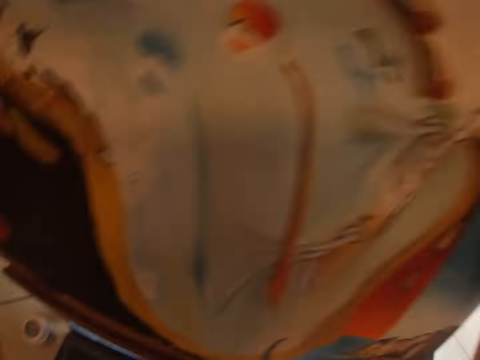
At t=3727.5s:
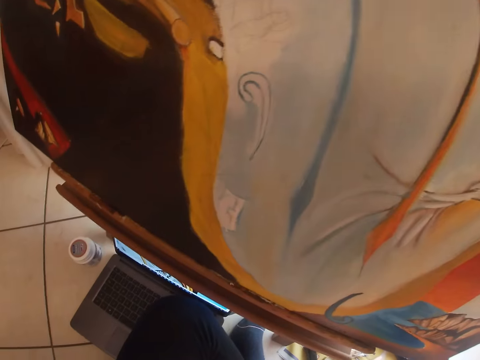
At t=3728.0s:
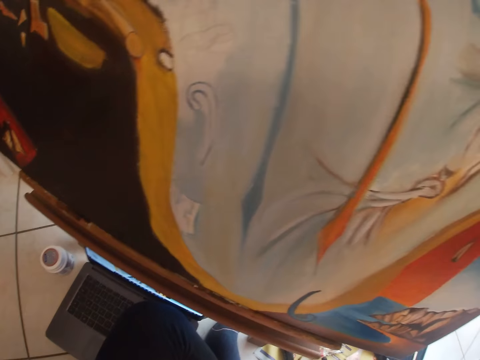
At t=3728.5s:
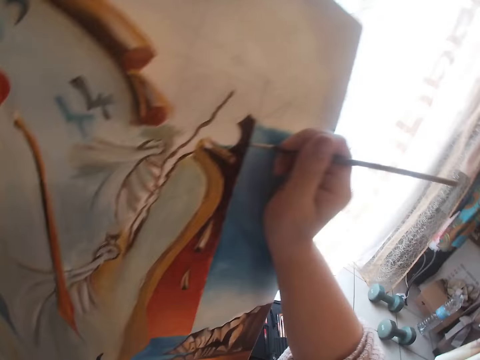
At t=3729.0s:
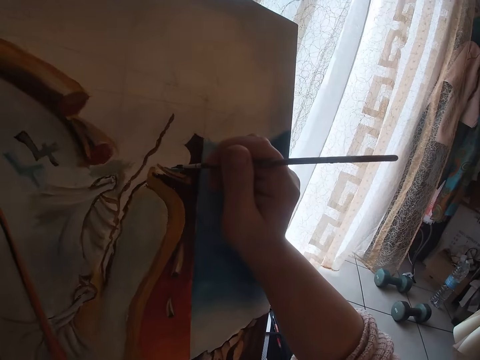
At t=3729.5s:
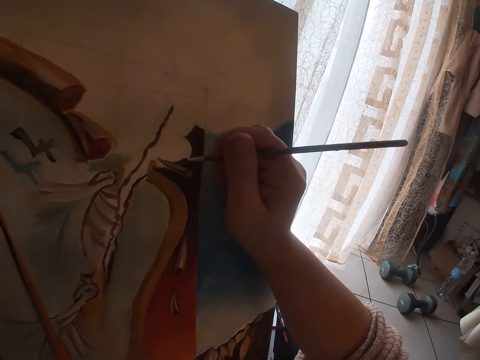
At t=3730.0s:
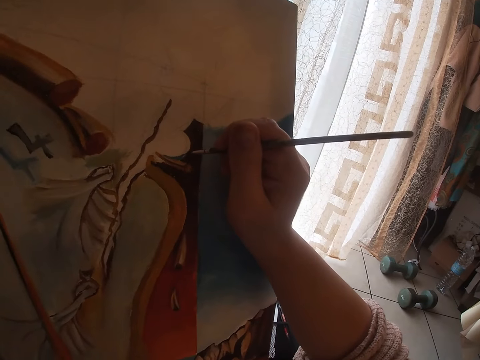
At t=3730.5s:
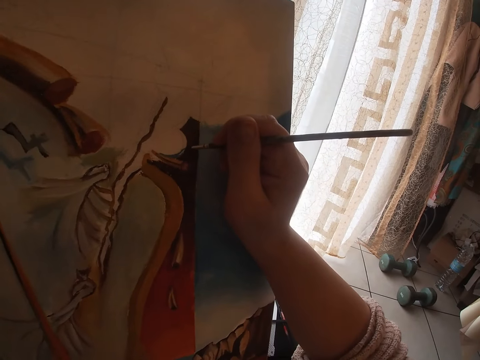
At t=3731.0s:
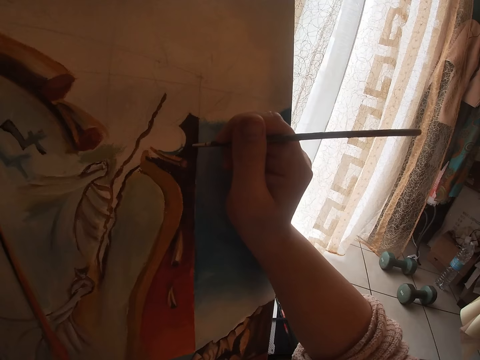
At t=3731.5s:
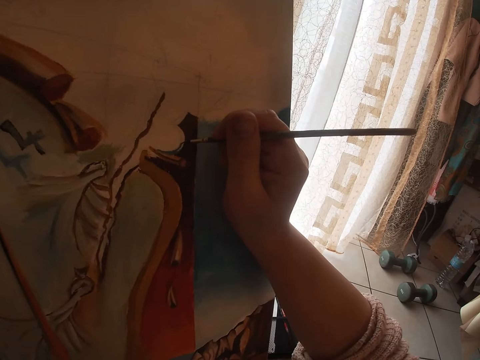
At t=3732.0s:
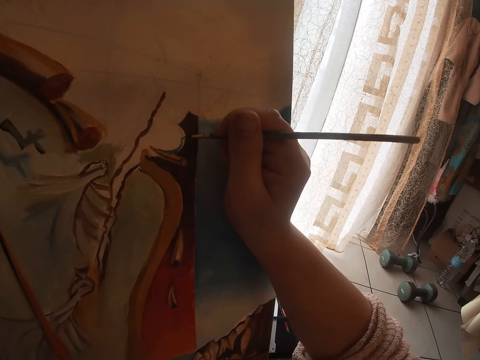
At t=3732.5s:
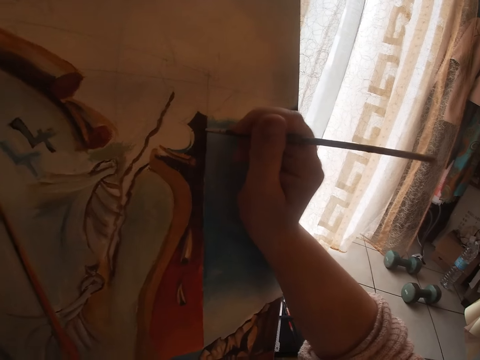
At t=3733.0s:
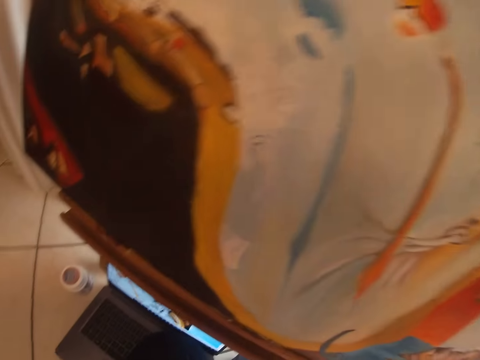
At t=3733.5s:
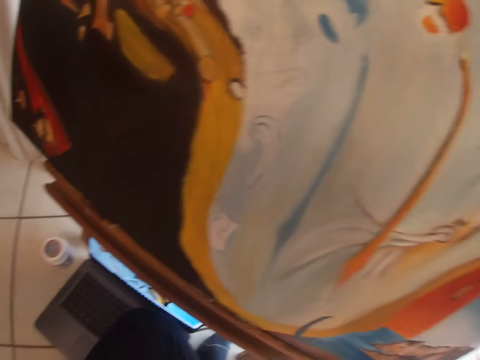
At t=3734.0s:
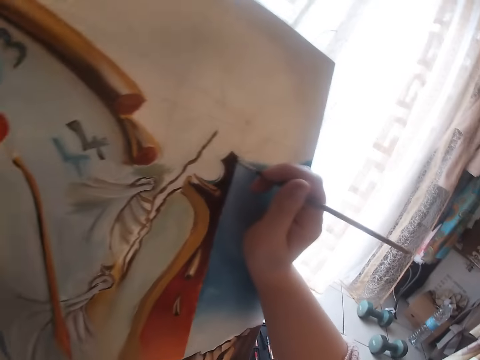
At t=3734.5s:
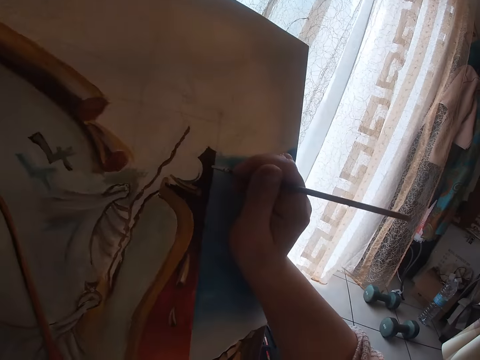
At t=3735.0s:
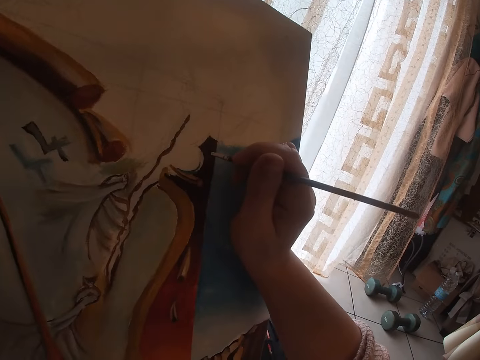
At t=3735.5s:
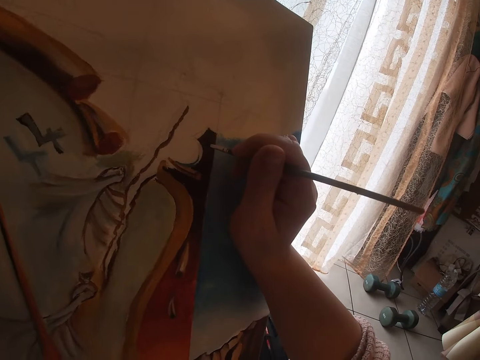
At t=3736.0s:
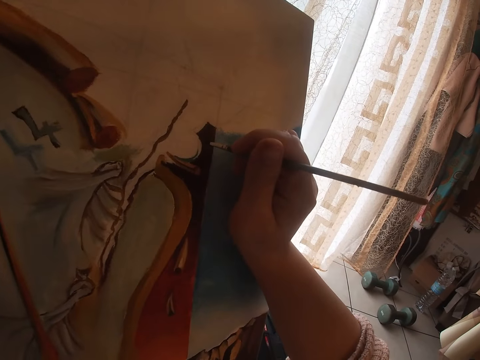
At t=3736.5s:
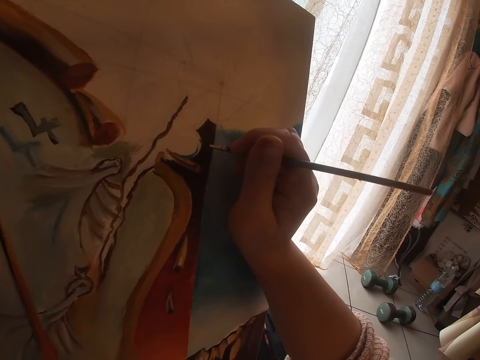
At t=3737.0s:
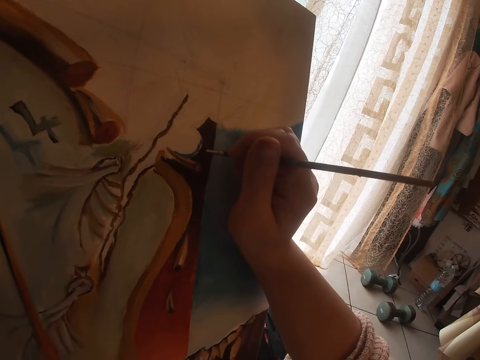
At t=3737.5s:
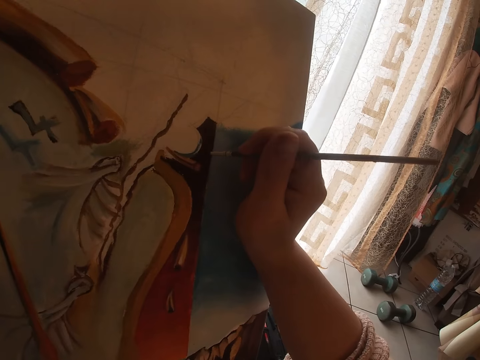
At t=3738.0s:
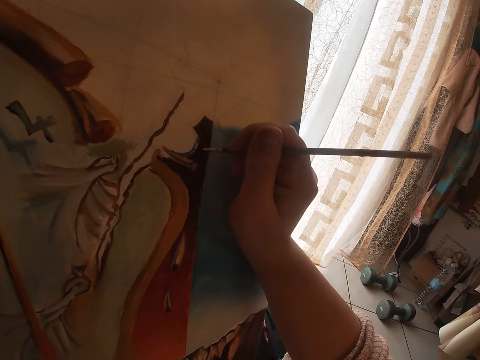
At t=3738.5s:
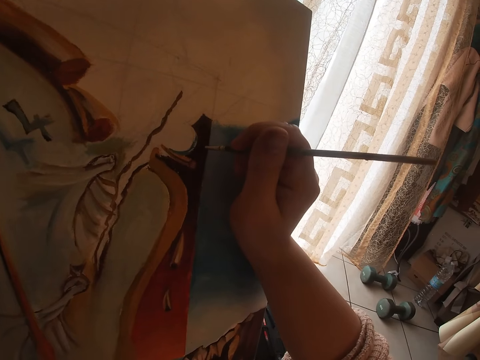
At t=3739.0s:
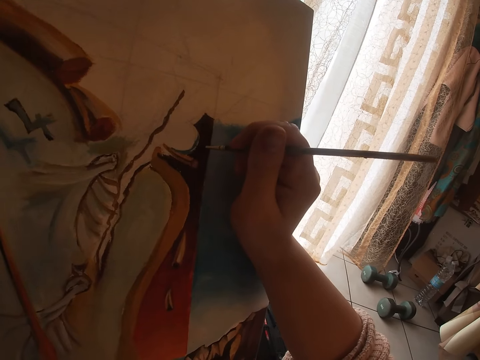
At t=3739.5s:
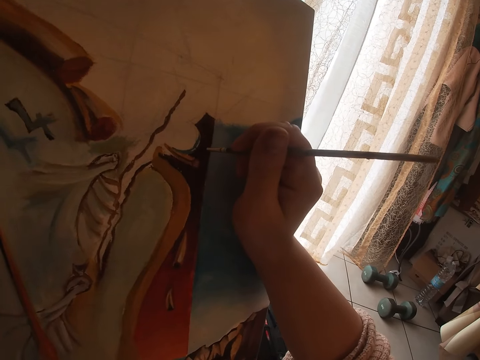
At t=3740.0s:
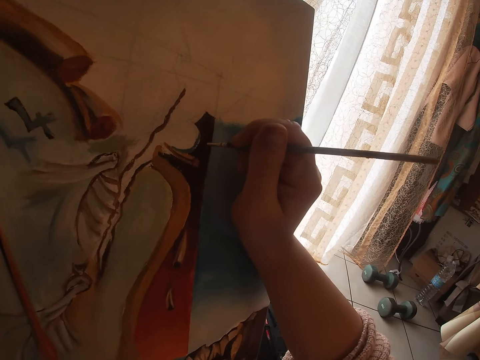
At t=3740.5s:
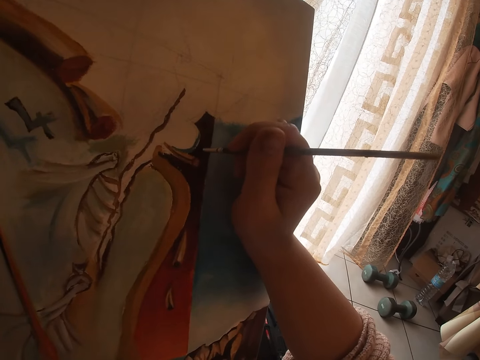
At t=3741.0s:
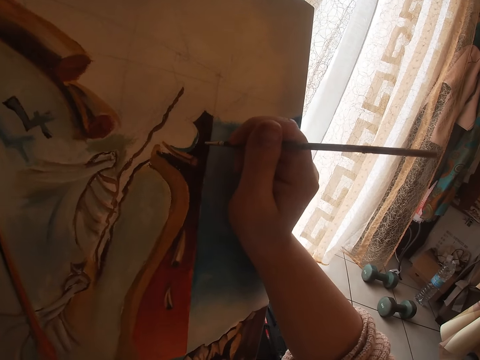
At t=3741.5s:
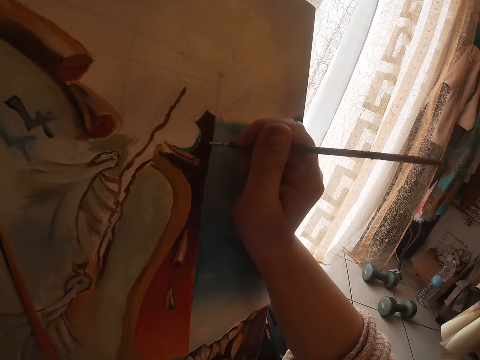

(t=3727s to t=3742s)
The camera wearer looks toward the computer on the floor. He paints with the second brush in his right hand. He looks toward the computer on the floor. He paints with the second brush in his right hand.

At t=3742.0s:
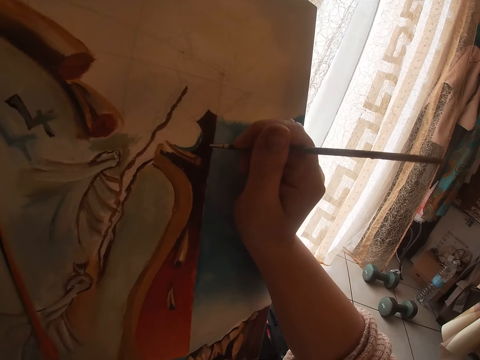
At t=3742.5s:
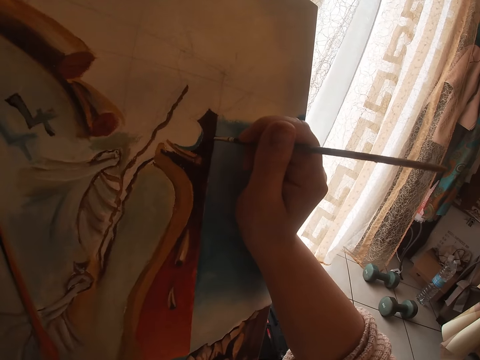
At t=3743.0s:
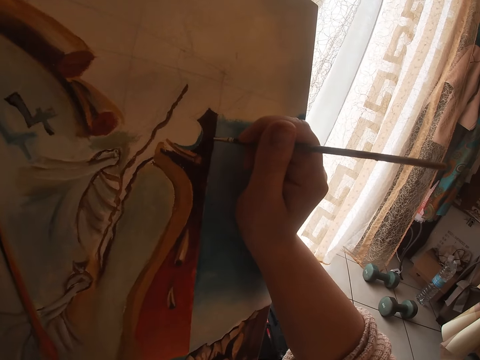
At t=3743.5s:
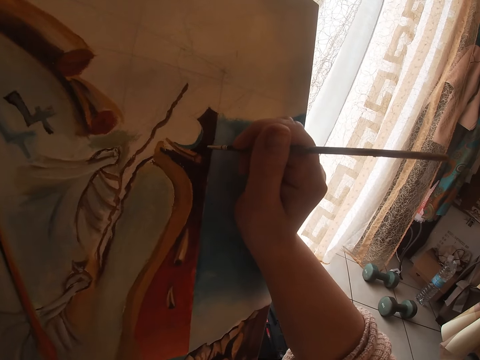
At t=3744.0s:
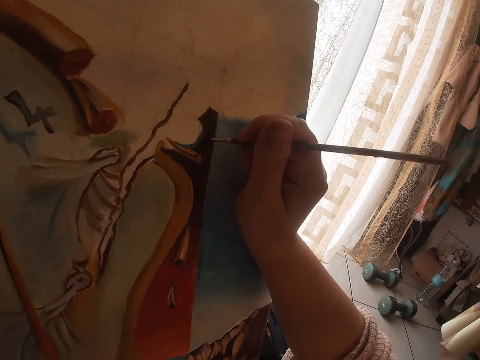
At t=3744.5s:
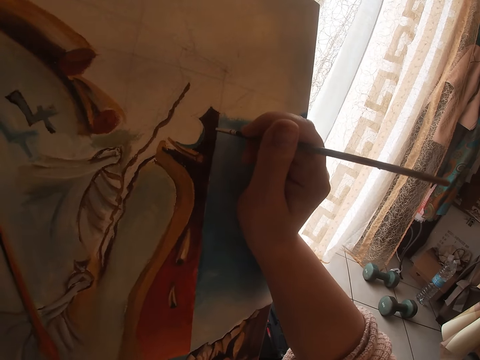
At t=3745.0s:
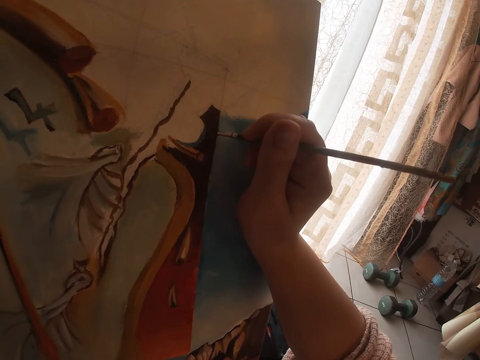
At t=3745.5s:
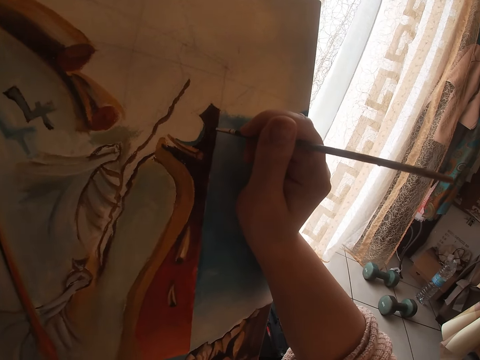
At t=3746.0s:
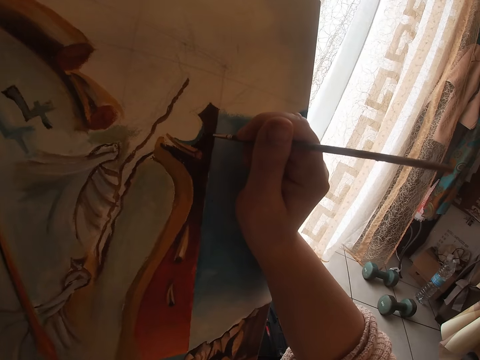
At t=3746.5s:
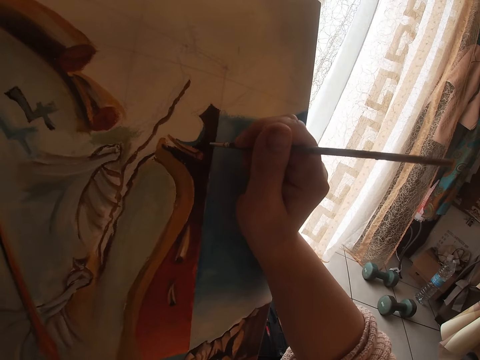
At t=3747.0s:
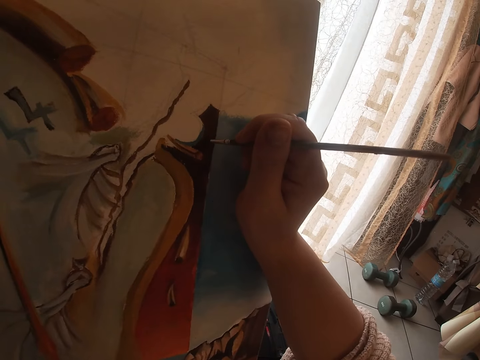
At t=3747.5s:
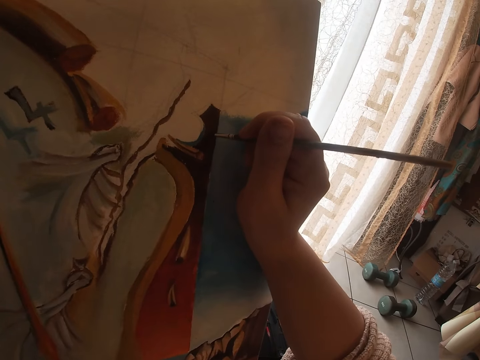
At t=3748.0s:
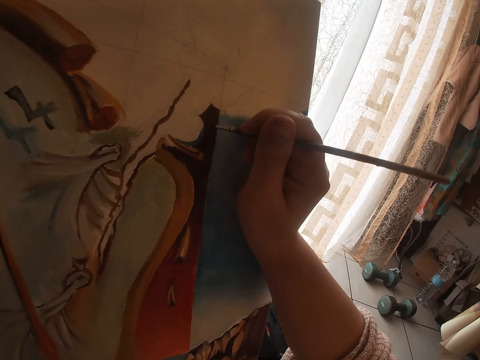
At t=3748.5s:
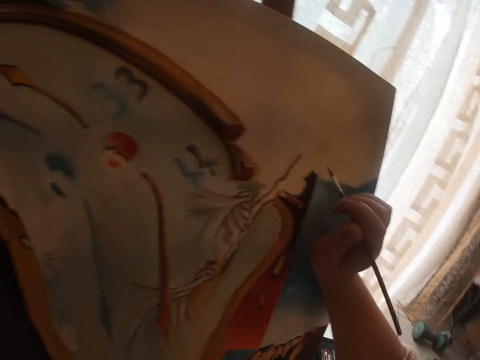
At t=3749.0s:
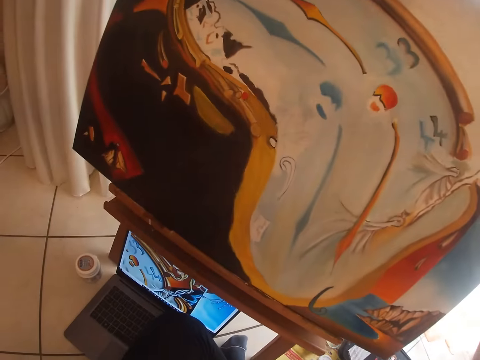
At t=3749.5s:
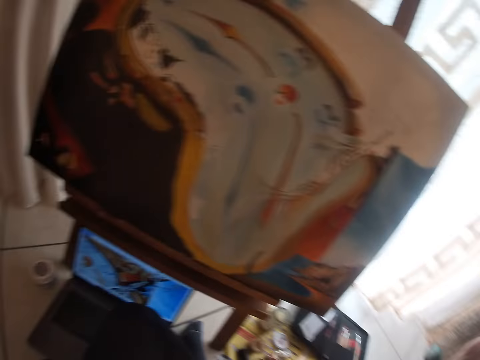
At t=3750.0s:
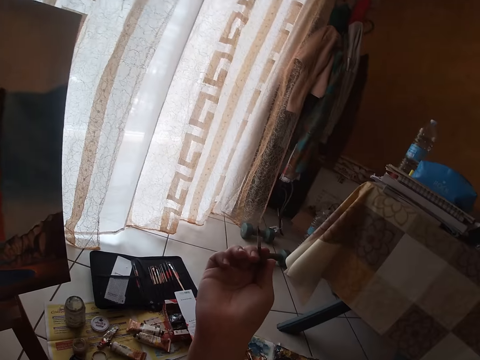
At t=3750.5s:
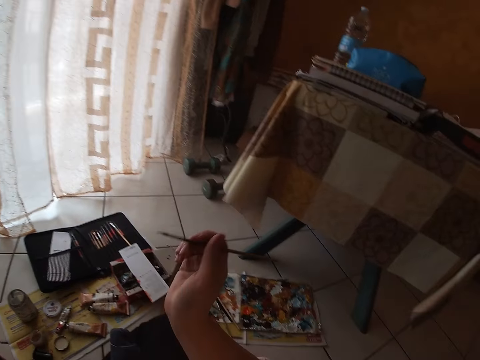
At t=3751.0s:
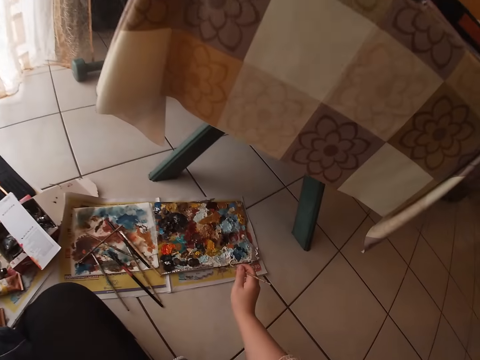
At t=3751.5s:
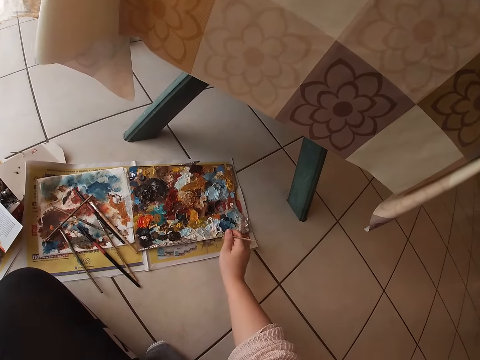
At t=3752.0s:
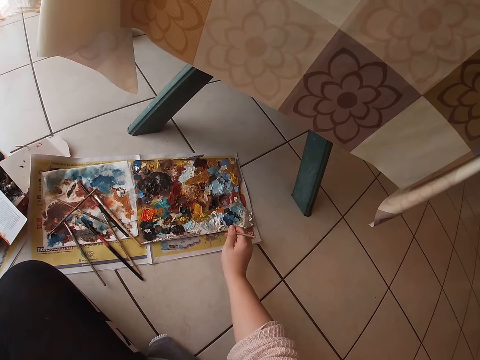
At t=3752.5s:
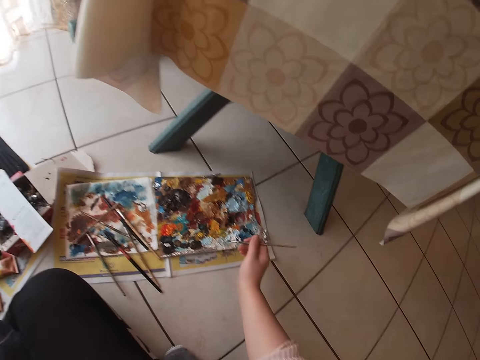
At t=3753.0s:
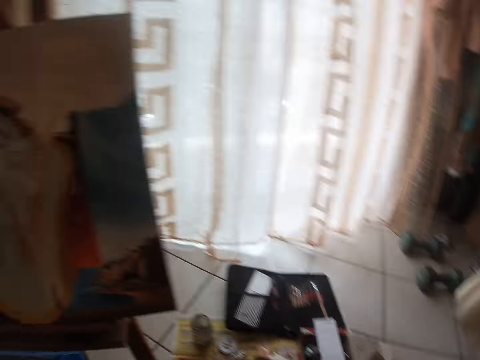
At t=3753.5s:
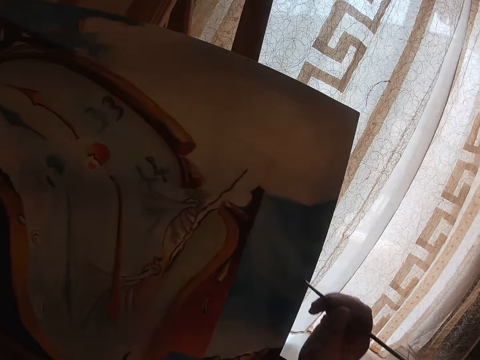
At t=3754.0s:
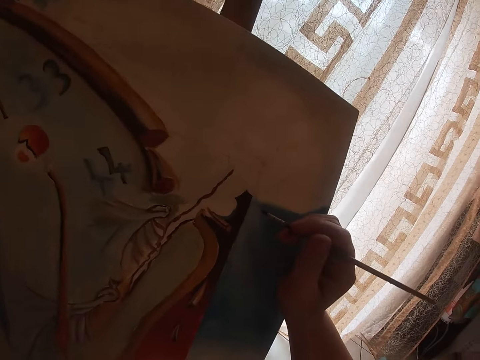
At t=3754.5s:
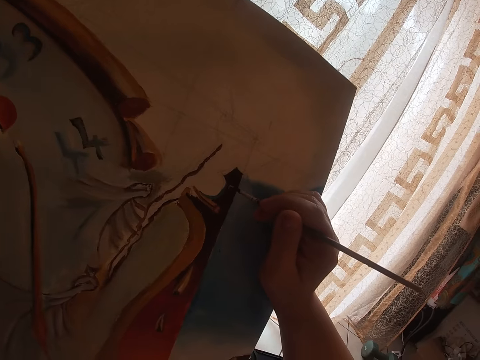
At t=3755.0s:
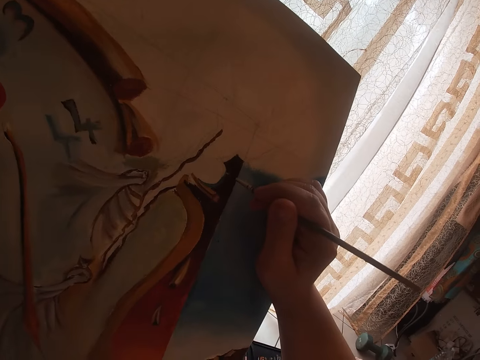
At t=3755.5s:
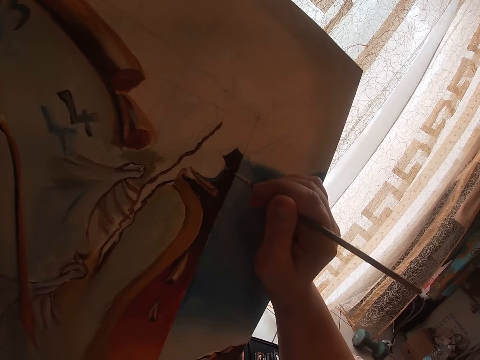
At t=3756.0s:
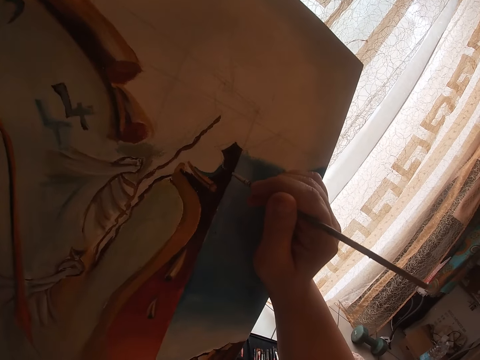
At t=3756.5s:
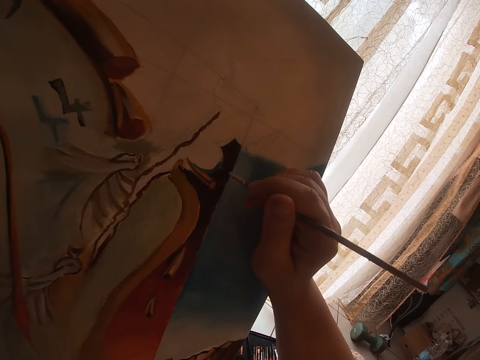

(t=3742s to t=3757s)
The camera wearer looks toward the computer on the floor. He dabs the second paint brush into the palette. He paints with the second brush in his right hand.
